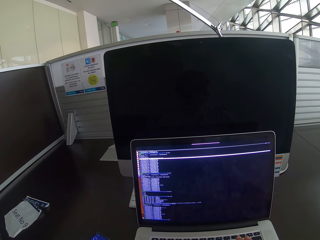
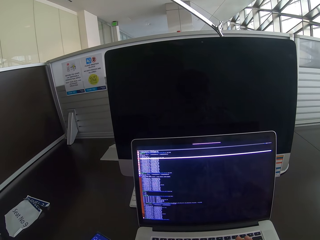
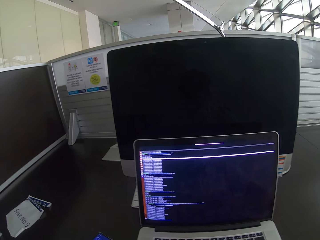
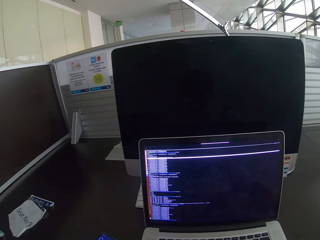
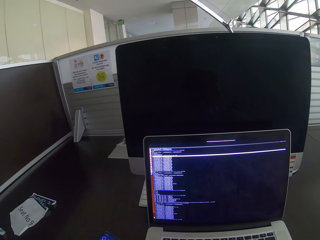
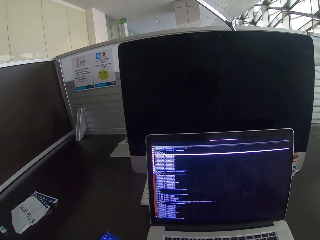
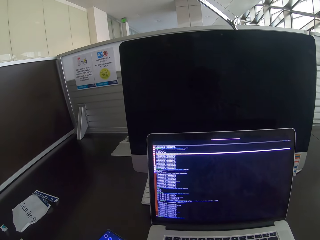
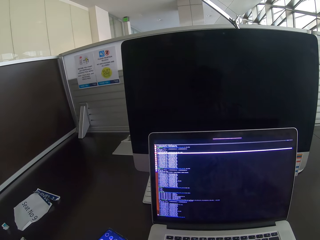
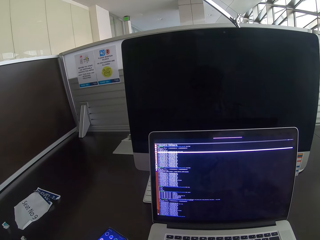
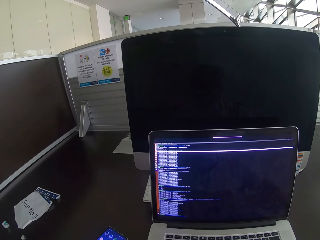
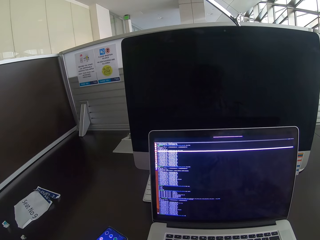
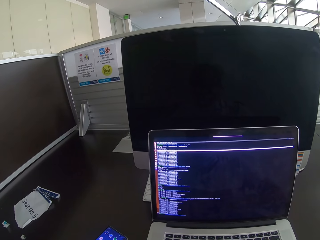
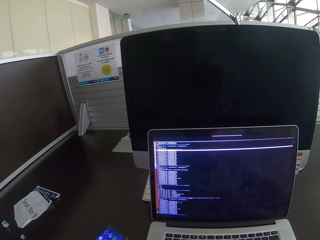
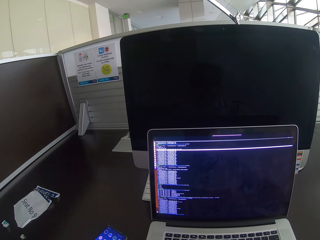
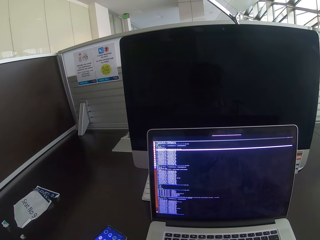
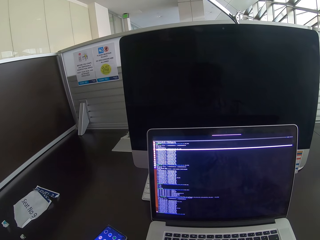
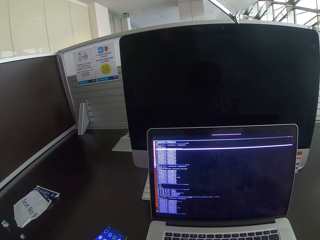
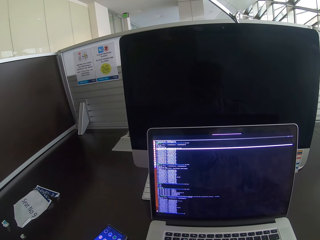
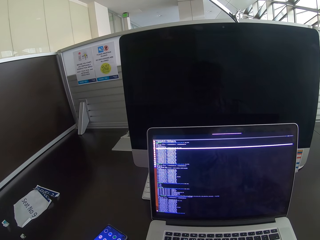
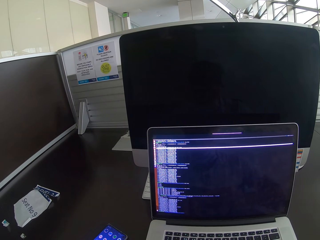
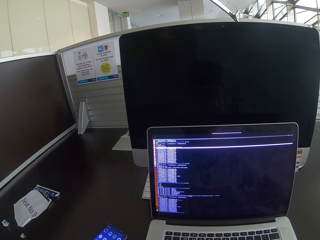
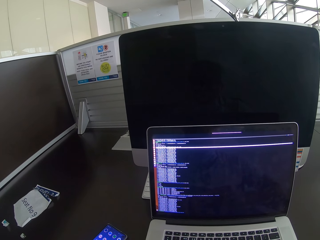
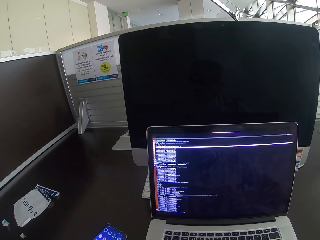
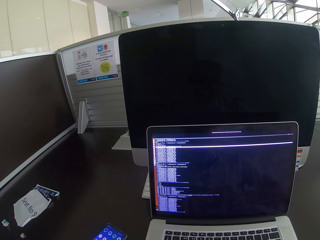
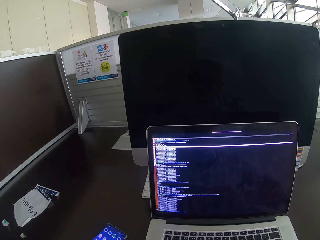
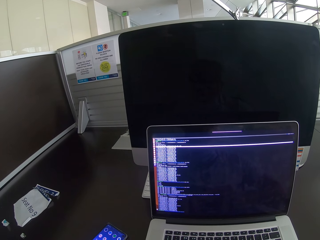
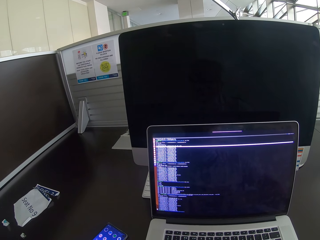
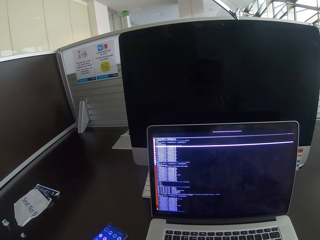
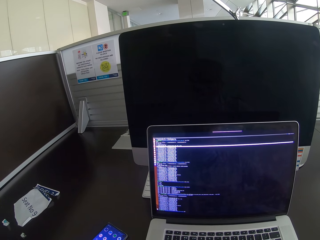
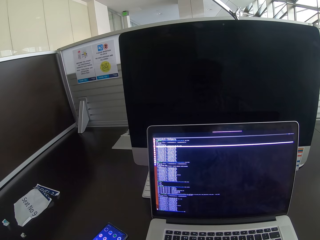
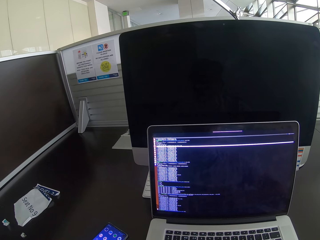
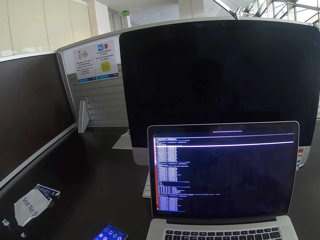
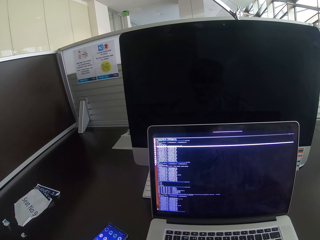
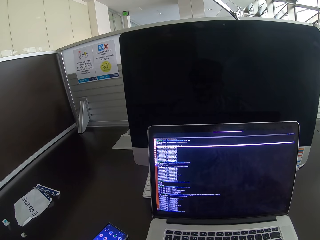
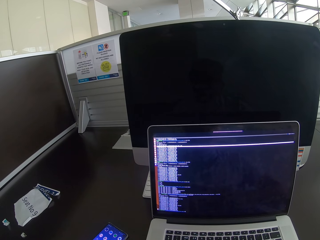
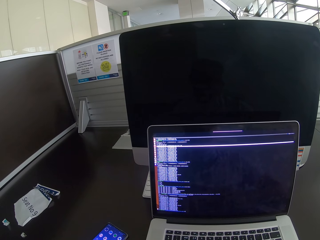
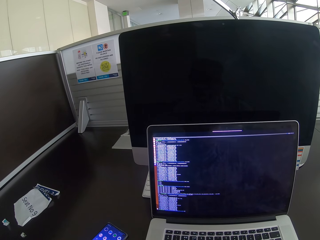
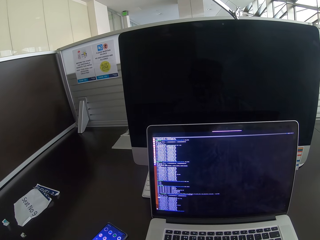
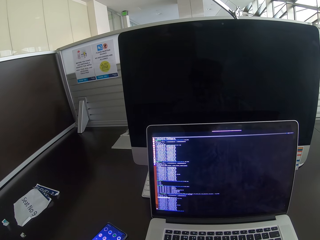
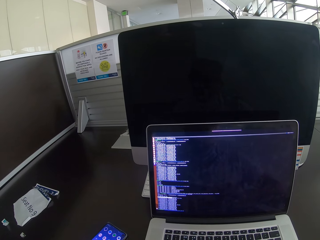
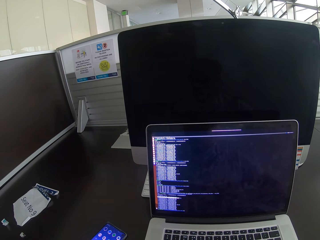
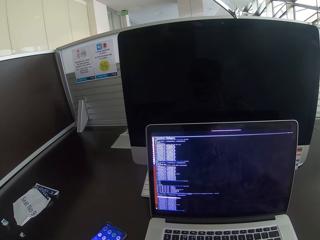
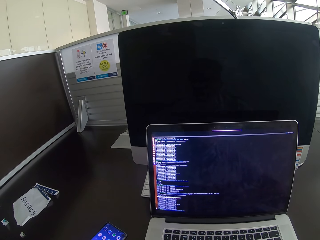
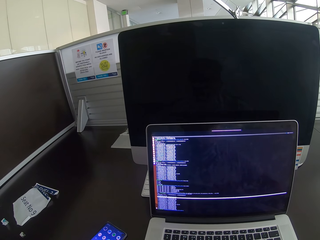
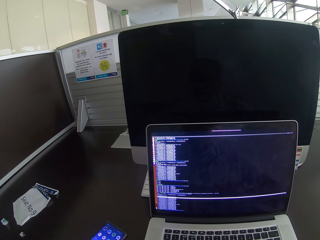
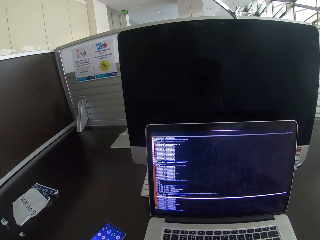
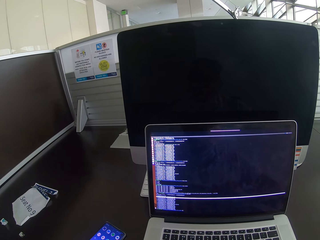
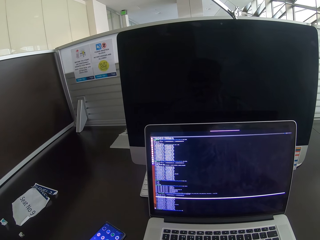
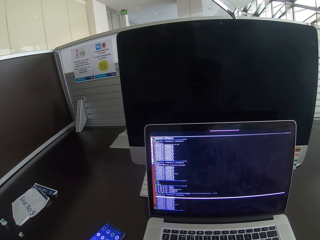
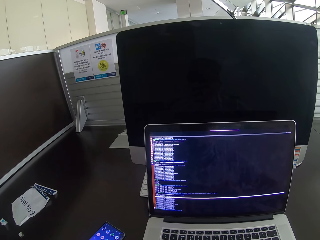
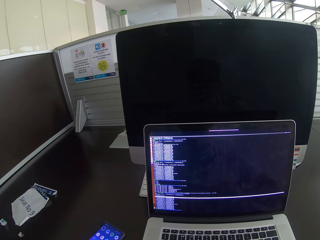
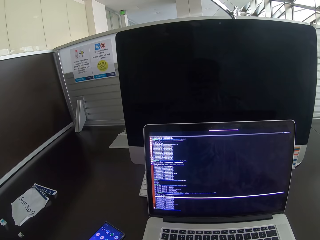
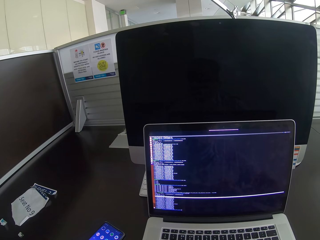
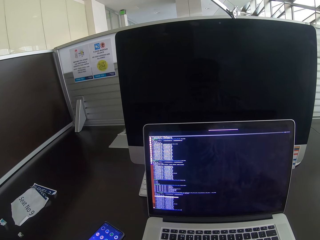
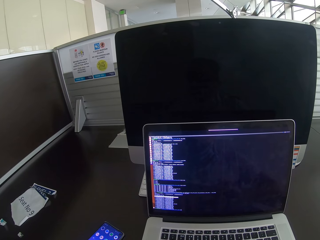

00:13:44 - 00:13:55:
The camera wearer stares at the laptop.

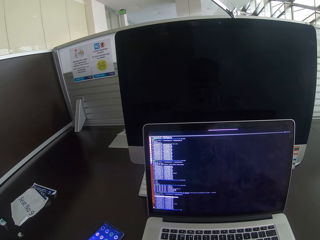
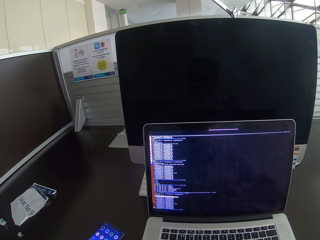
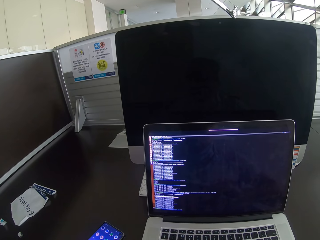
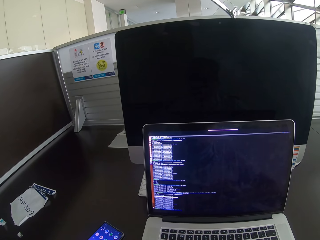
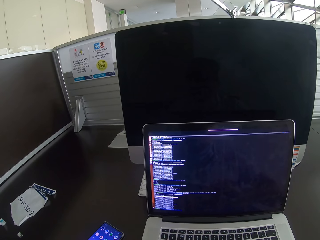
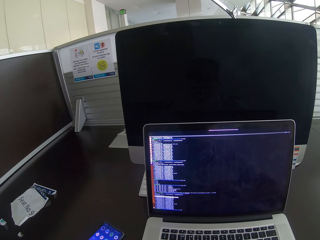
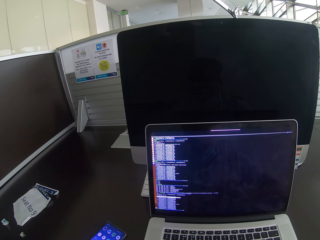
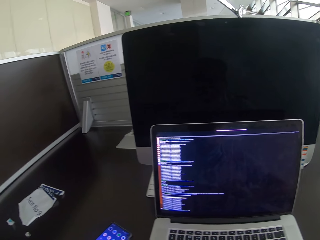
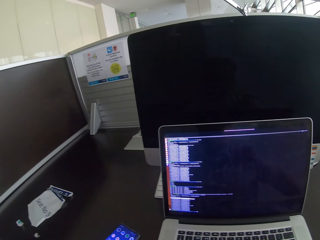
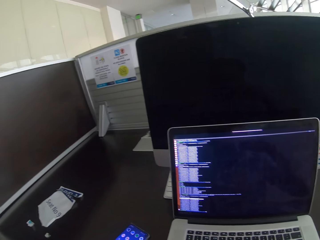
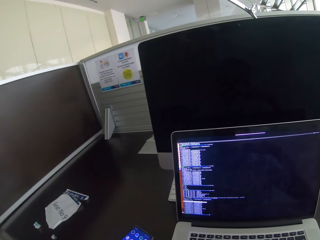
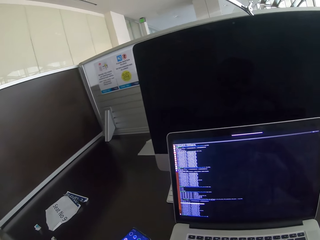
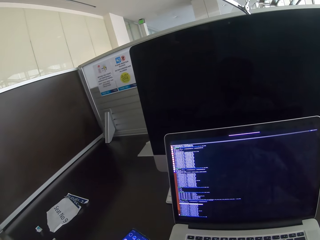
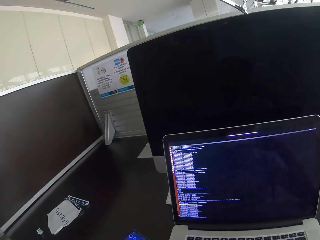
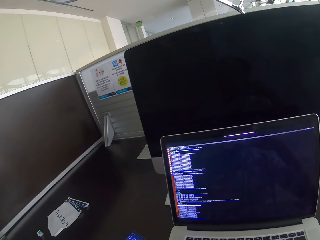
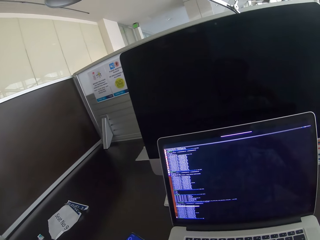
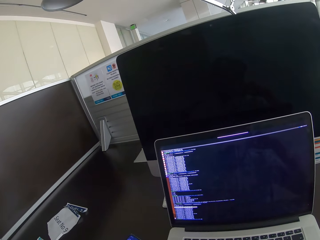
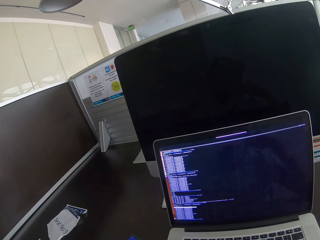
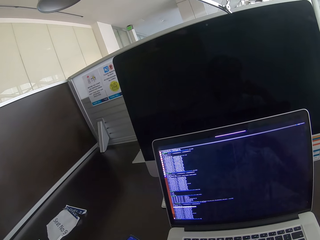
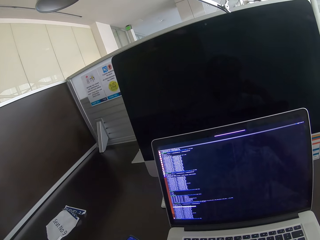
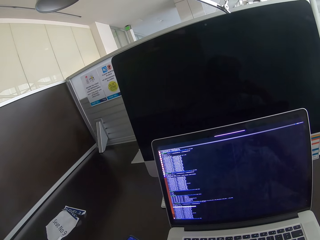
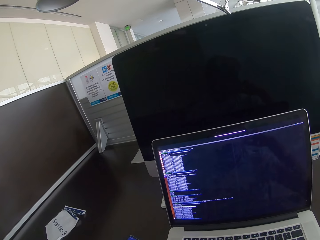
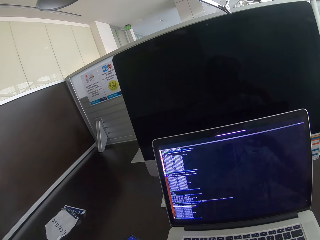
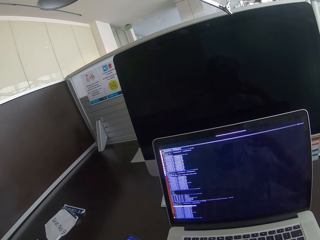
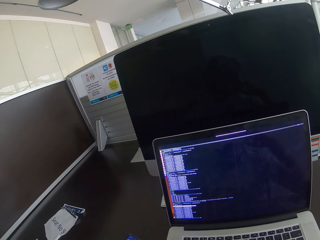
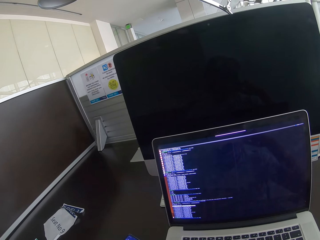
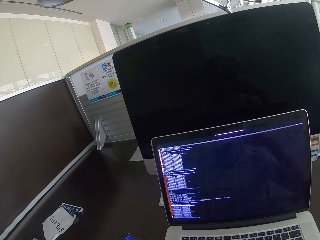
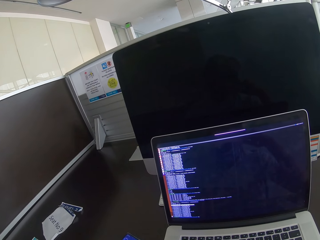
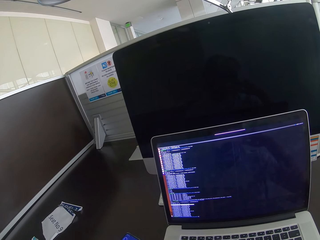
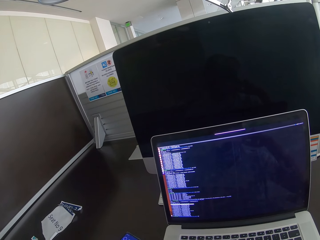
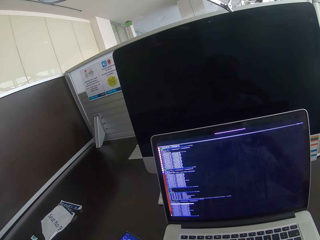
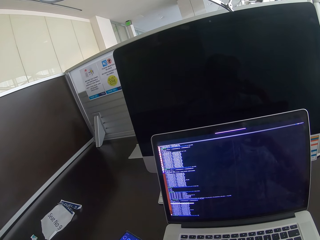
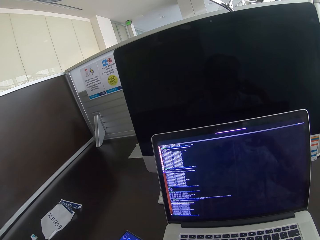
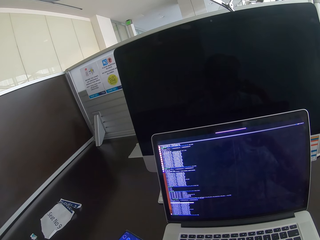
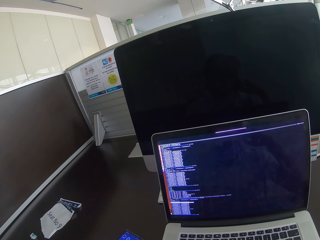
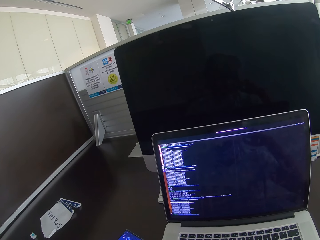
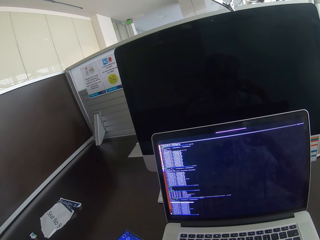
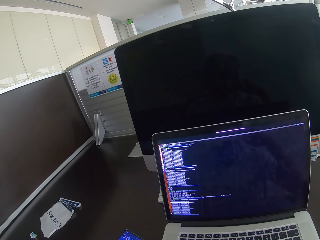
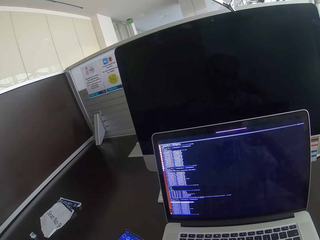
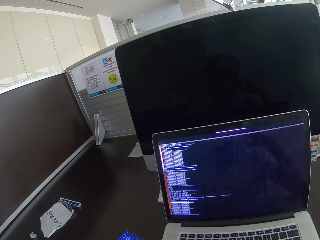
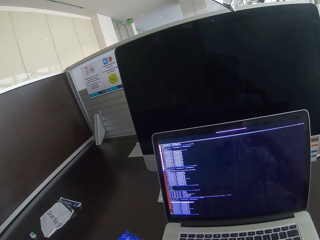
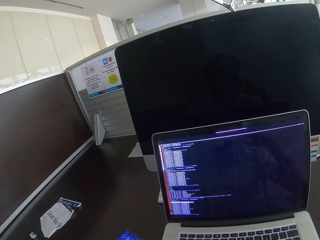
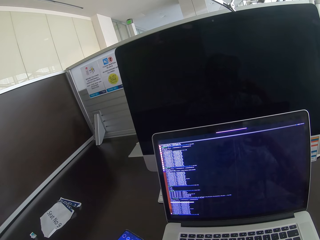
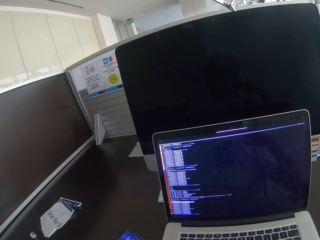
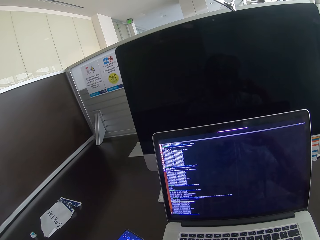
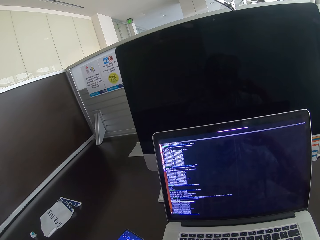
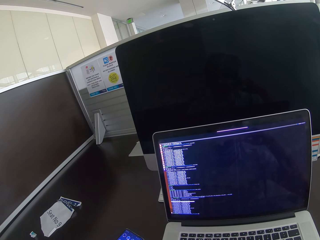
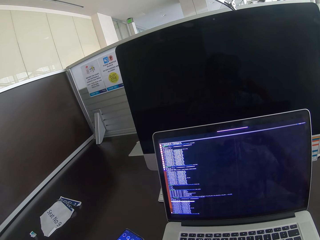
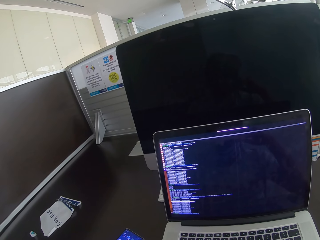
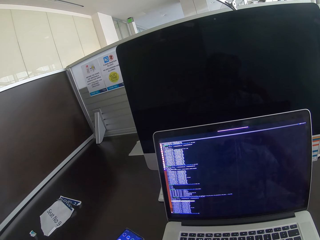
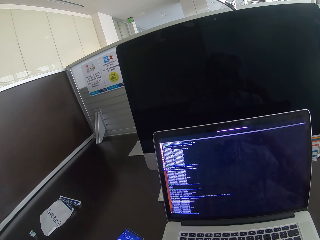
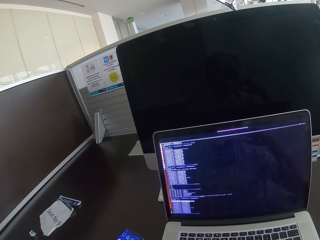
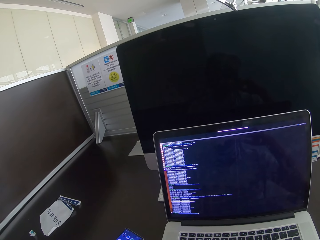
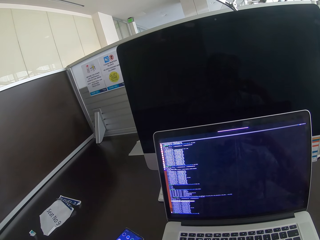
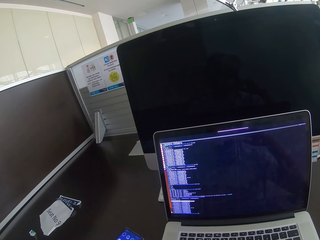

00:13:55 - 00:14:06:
The camera wearer looks at the laptop. He holds his ear with a hand.
